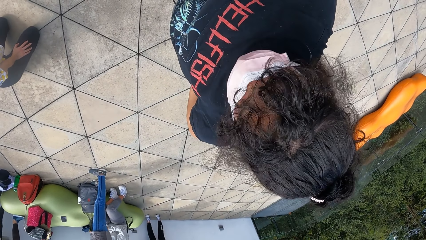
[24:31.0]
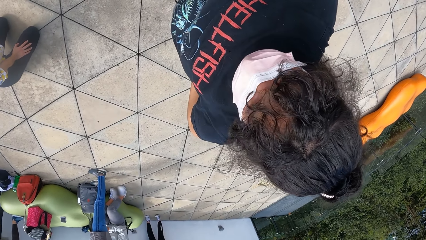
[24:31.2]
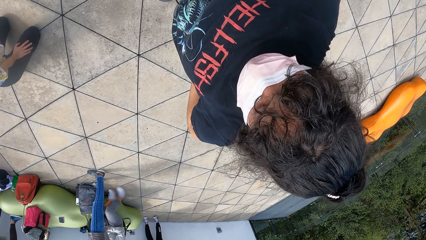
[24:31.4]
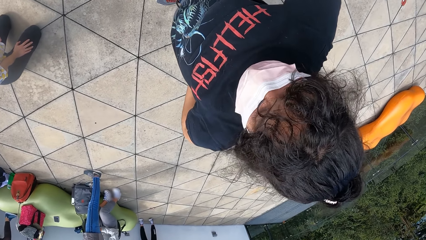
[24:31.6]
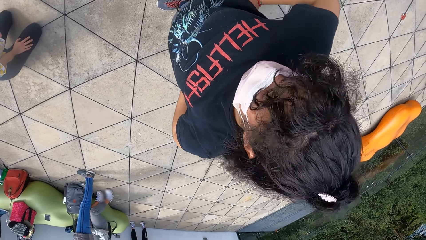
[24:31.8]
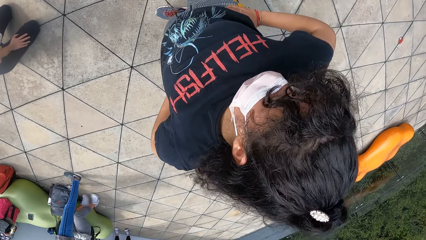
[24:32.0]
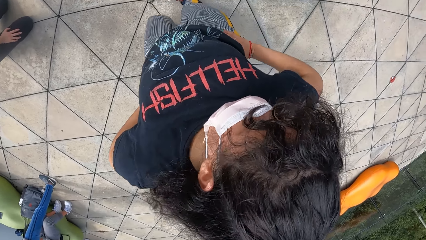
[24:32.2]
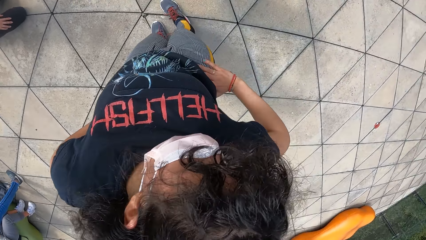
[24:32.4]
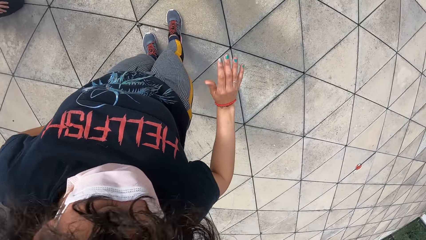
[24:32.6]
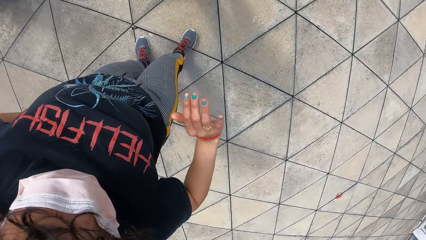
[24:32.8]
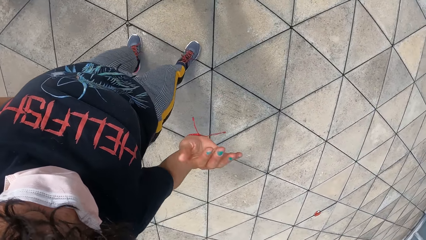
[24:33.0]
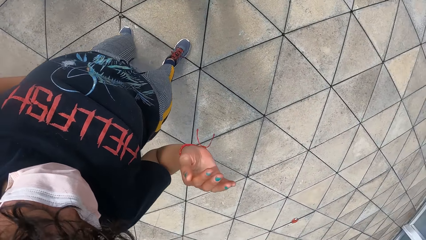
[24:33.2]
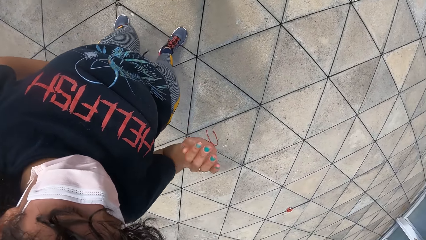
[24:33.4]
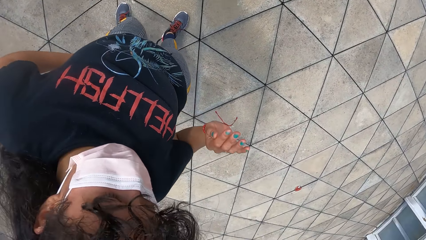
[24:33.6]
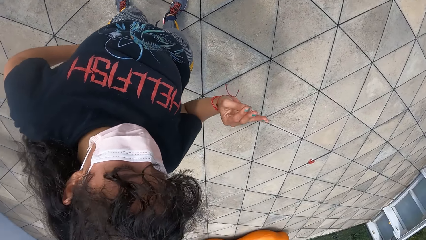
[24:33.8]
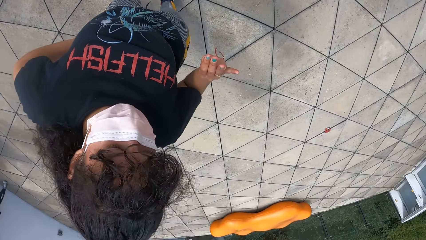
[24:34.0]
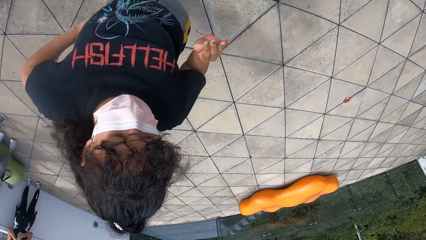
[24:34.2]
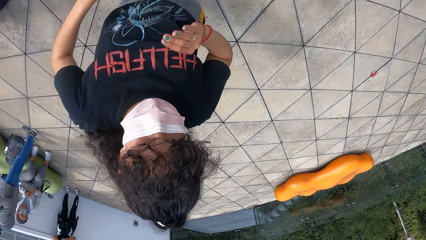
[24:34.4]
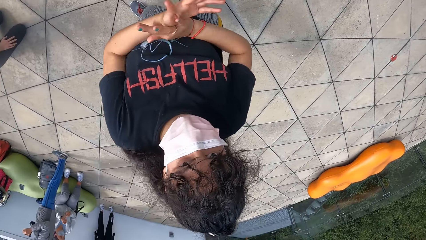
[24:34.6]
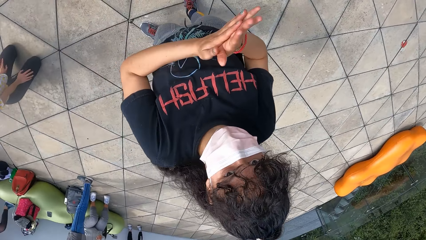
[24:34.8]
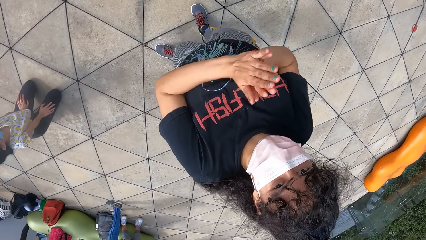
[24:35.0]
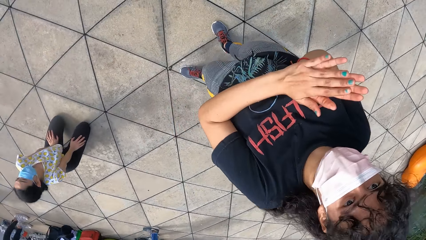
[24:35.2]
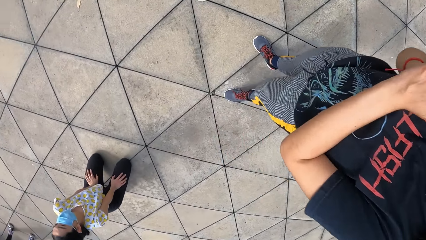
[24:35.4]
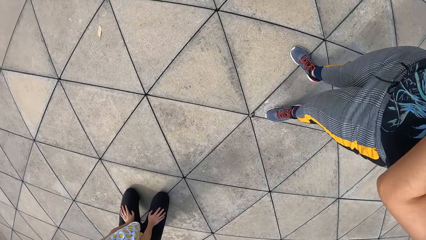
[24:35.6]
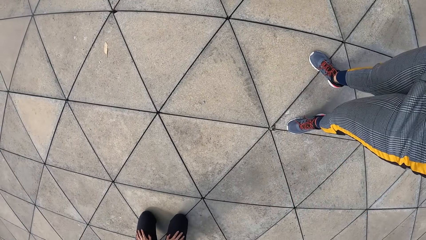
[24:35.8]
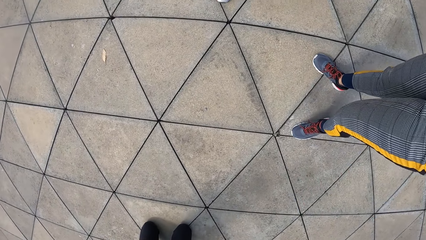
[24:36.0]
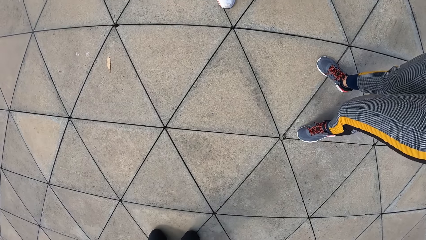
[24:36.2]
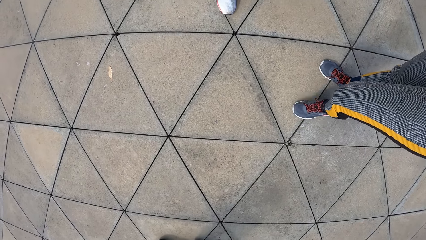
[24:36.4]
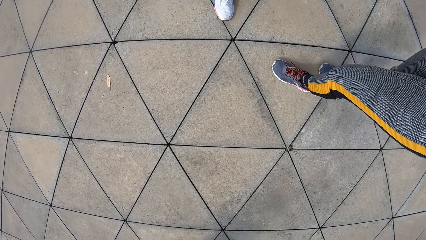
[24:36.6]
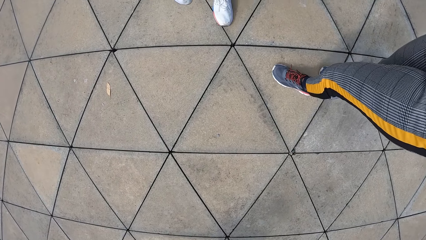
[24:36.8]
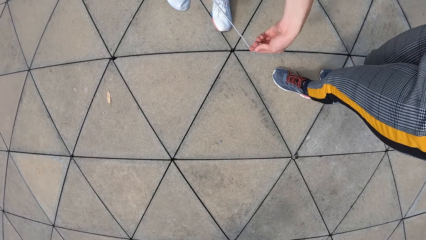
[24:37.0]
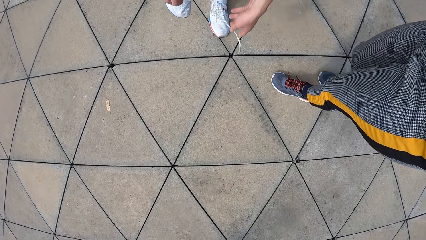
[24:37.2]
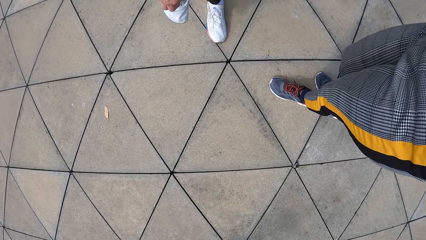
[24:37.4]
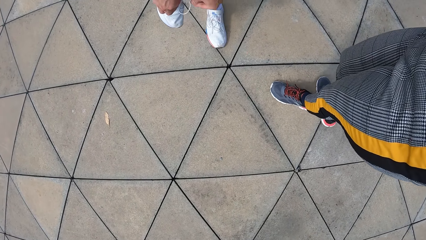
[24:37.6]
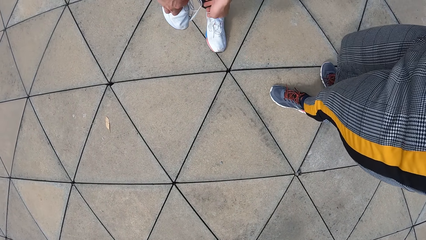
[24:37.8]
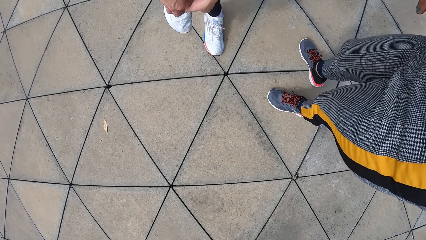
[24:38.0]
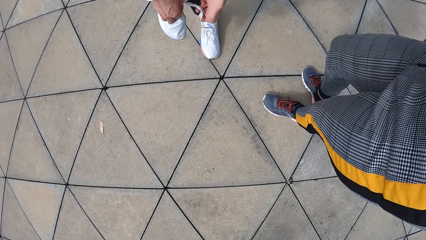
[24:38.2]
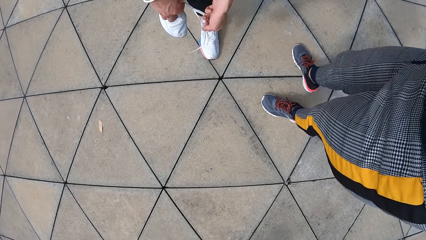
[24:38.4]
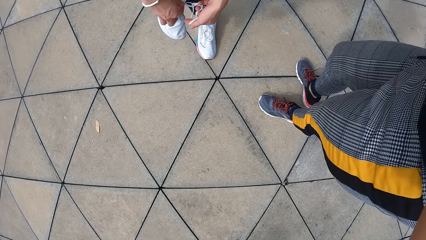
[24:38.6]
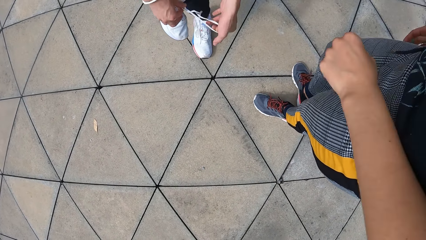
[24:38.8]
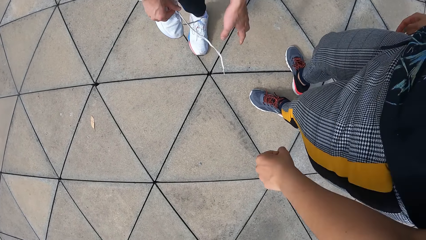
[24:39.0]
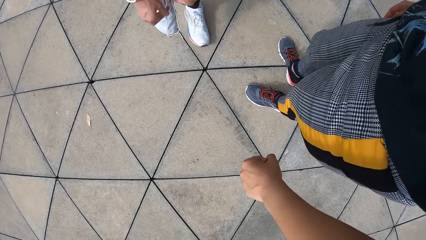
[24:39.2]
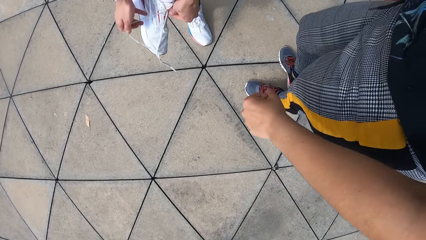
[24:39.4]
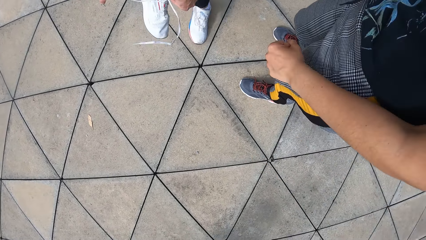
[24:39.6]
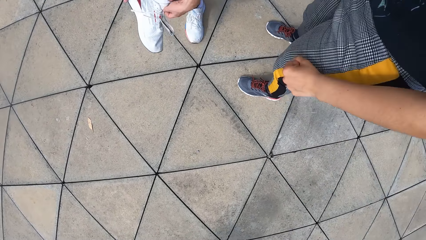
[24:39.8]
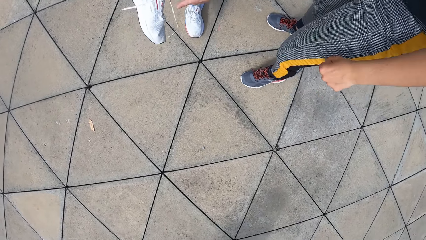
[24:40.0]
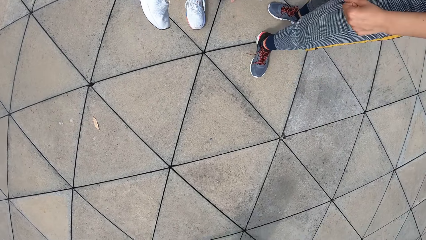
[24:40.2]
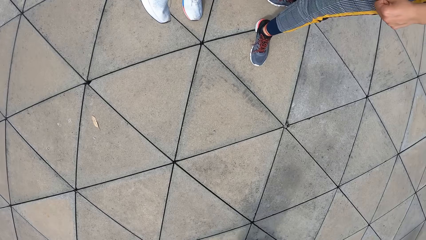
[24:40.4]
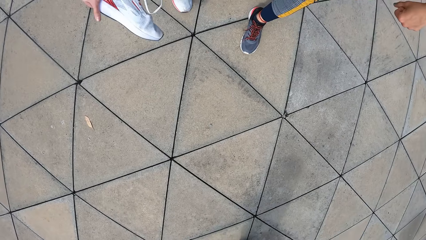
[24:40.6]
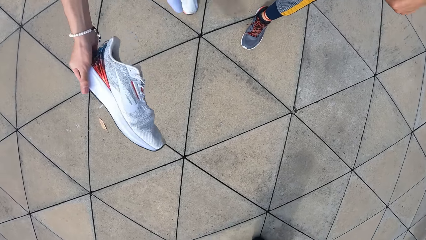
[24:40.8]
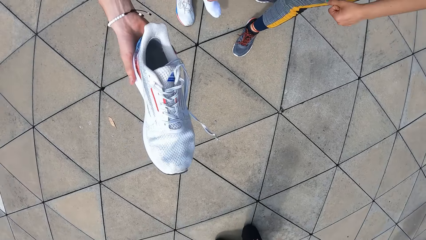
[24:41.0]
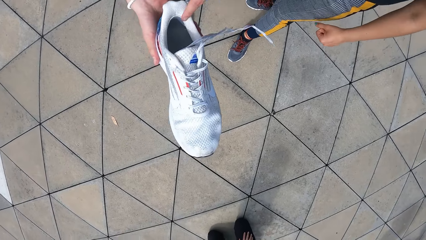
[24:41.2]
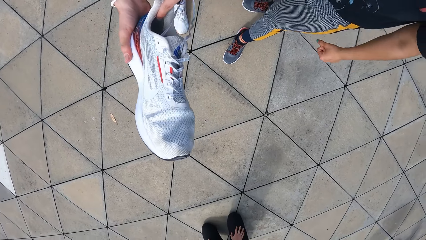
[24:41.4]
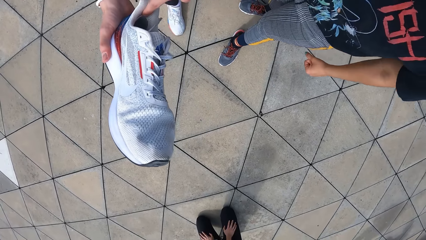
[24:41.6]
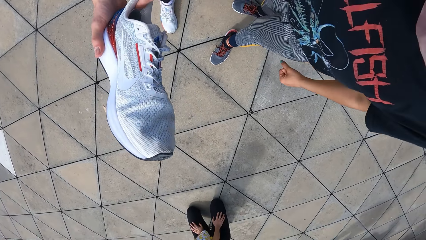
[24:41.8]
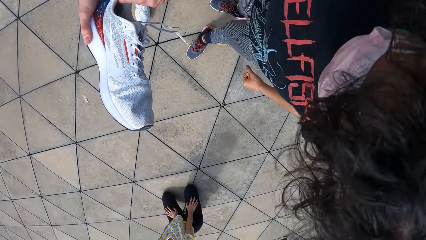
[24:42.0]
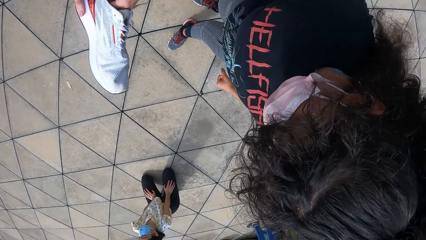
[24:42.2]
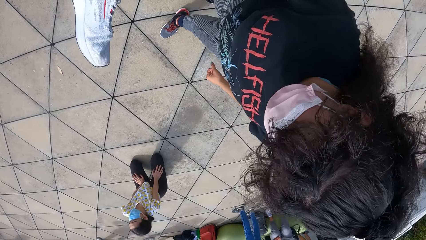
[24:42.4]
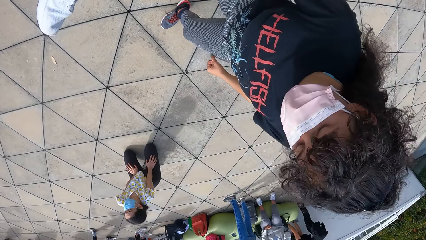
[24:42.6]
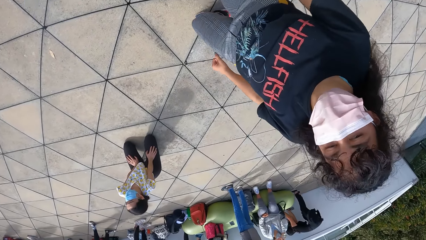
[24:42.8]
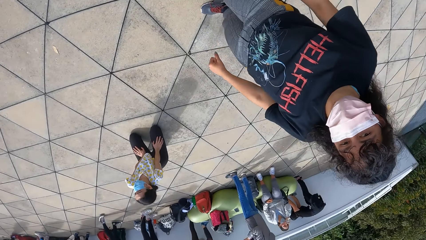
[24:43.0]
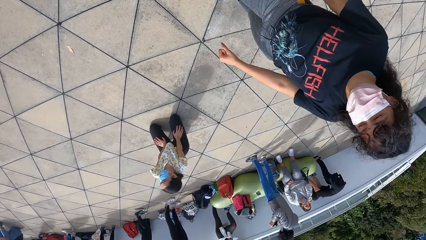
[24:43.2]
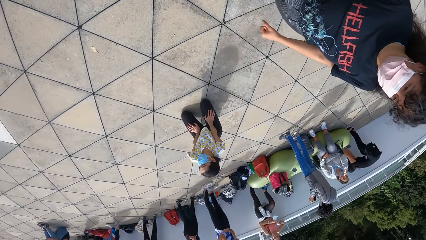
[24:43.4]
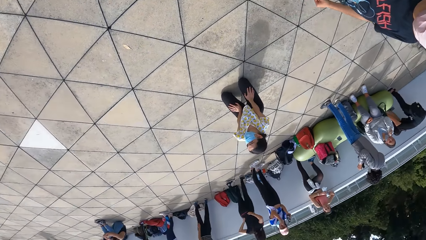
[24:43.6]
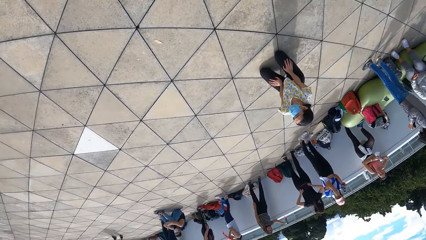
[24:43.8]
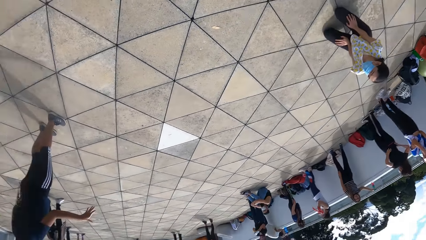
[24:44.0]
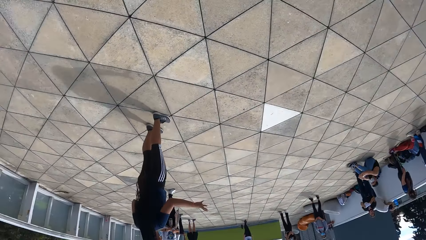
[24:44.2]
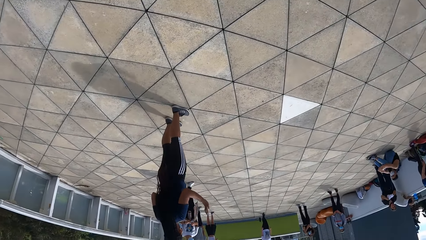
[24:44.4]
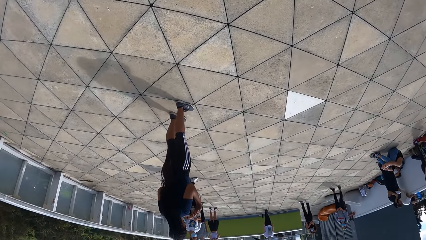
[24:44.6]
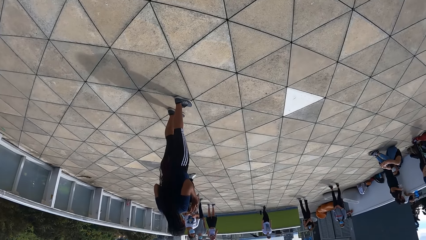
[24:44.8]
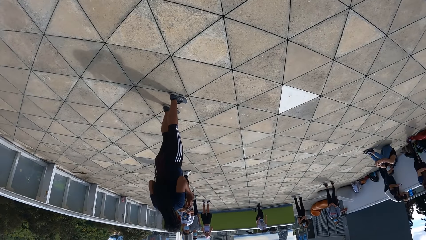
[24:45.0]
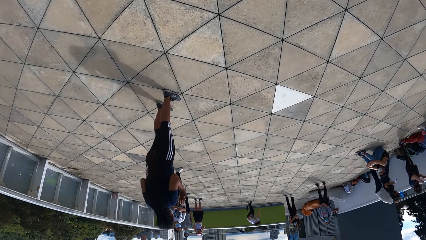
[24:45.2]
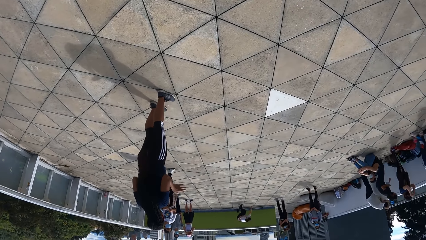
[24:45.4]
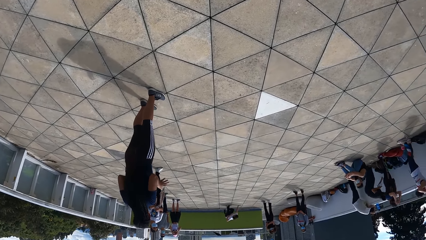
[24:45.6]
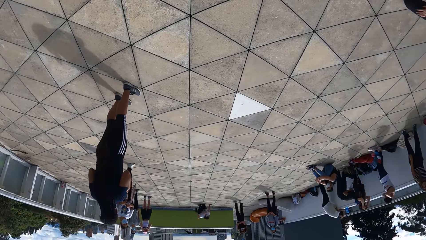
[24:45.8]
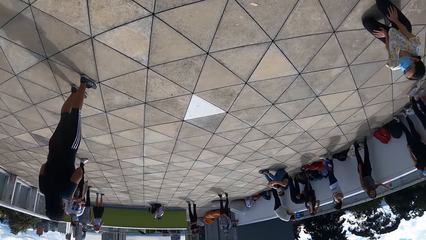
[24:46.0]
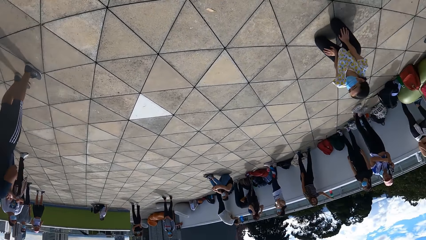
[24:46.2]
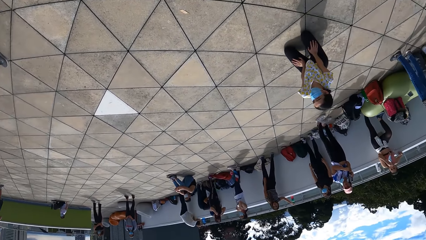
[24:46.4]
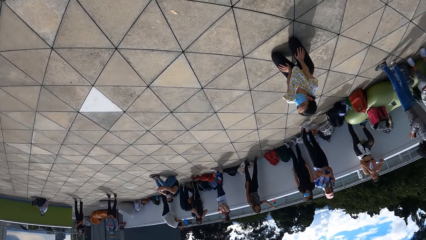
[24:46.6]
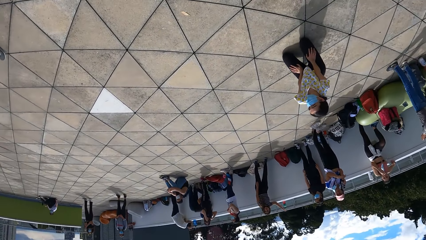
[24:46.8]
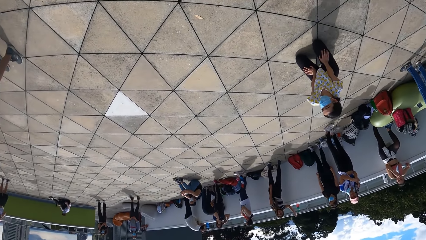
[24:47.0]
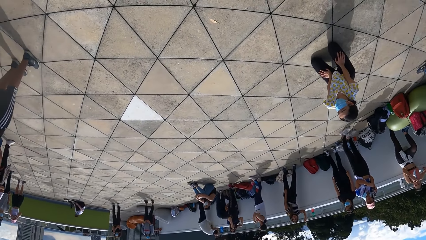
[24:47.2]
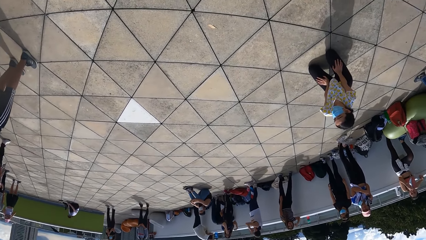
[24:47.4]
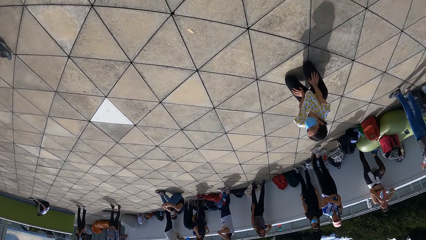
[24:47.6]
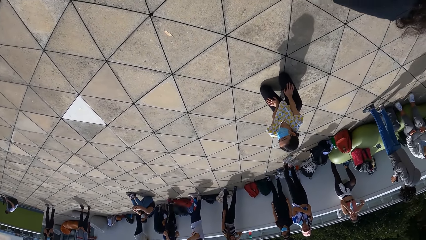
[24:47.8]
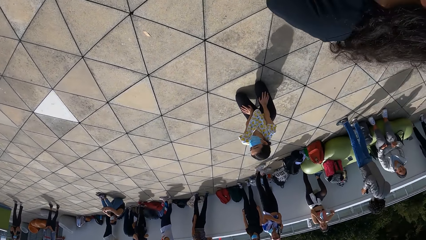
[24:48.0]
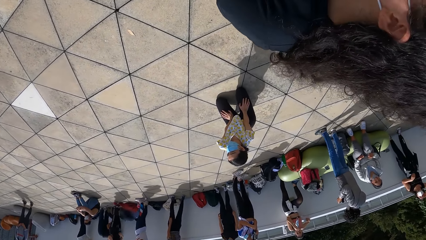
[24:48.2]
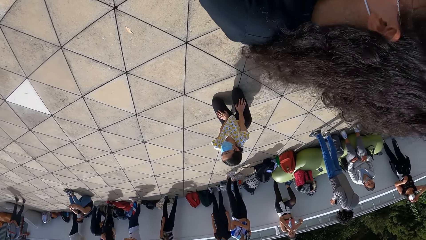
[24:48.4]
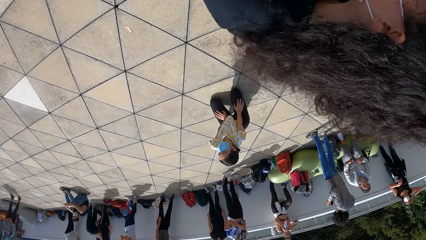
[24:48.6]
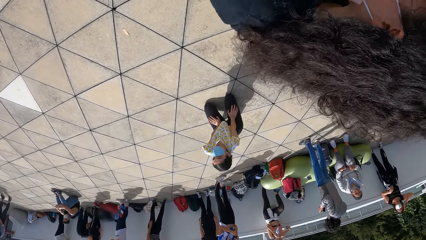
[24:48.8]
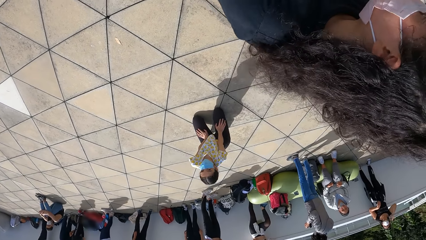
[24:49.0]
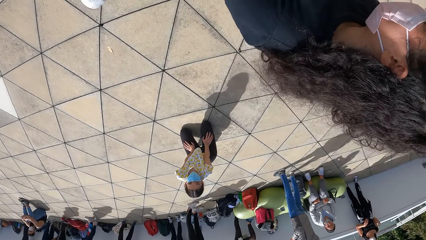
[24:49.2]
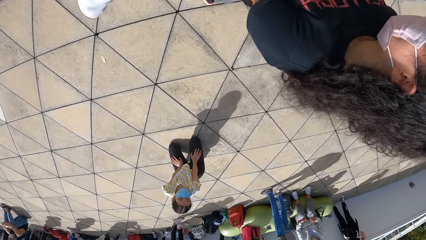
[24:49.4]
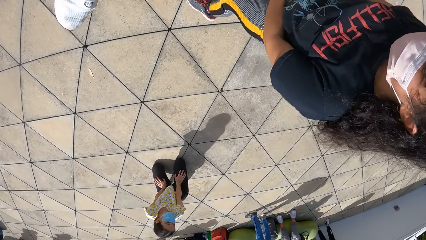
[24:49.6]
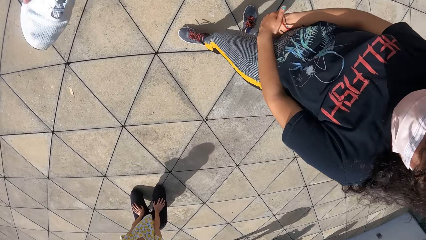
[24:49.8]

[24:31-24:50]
A person moves a hand. The camera wearer looks around. They untie the shoe and remove the shoe. Another person moves hands. The camera wearer holds the shoe. They look at the shoe. They look around. They look around again.
